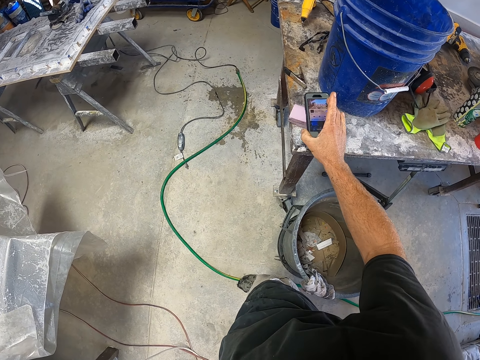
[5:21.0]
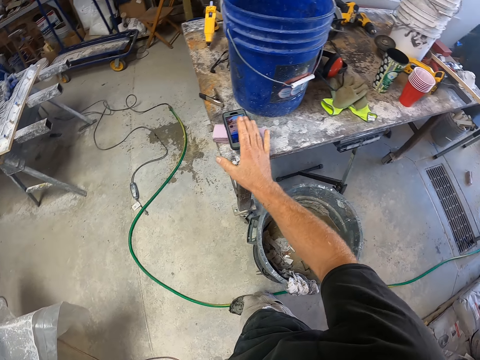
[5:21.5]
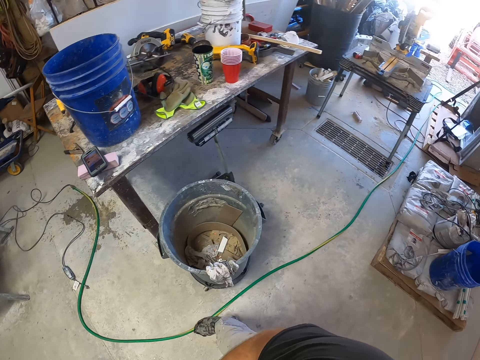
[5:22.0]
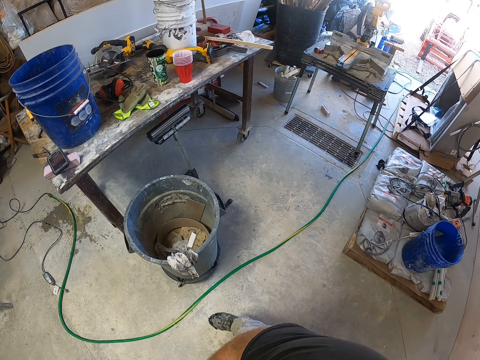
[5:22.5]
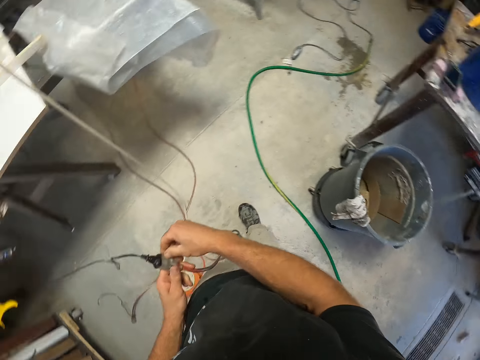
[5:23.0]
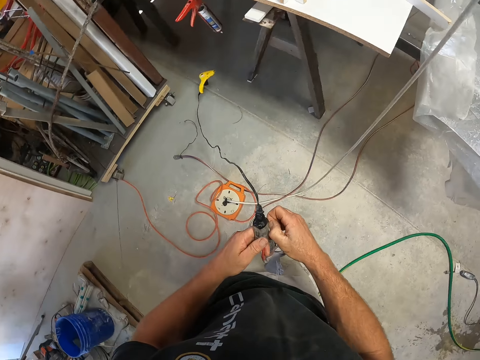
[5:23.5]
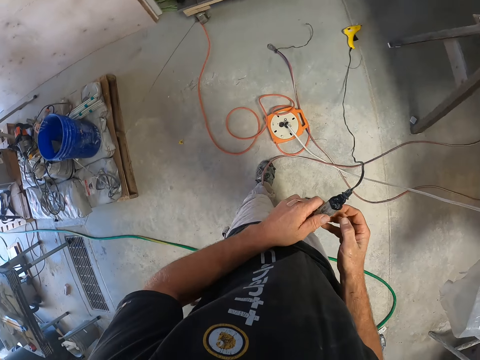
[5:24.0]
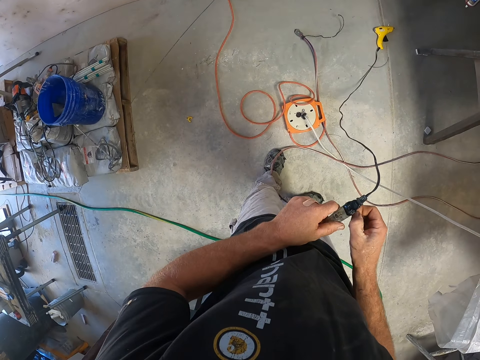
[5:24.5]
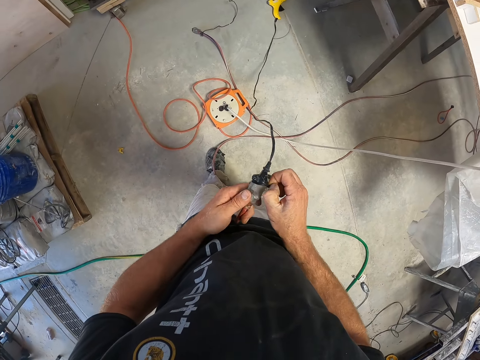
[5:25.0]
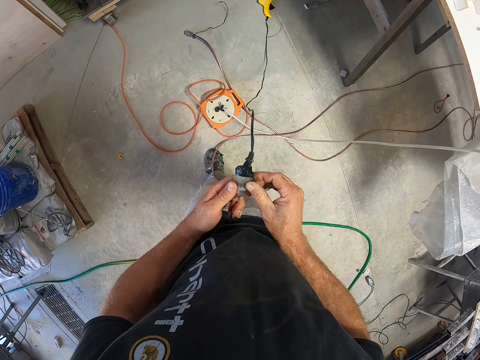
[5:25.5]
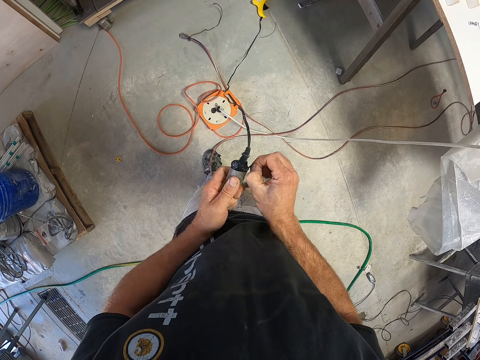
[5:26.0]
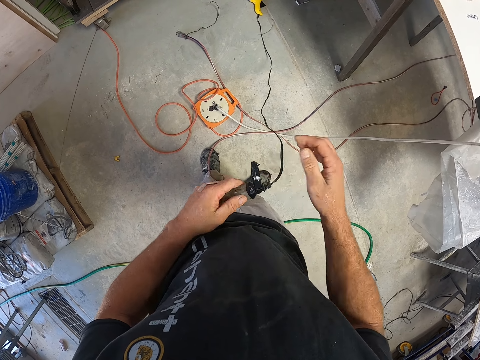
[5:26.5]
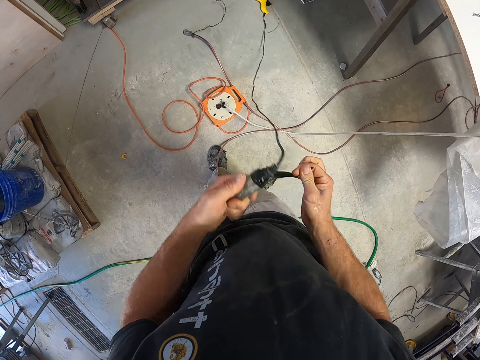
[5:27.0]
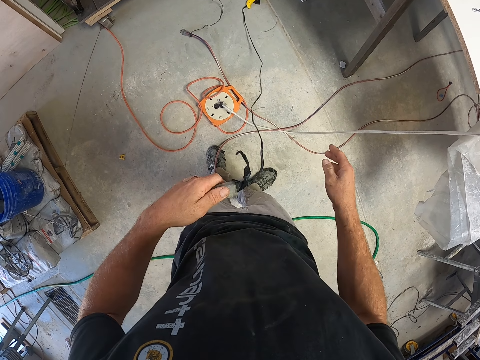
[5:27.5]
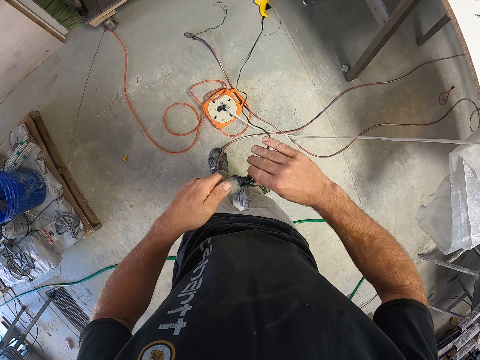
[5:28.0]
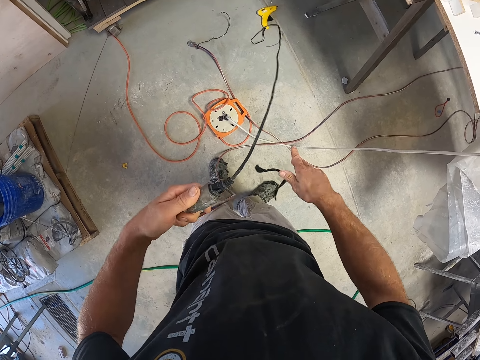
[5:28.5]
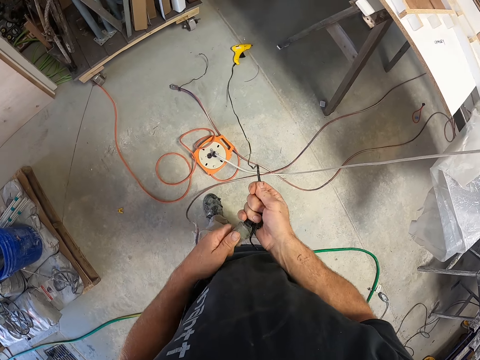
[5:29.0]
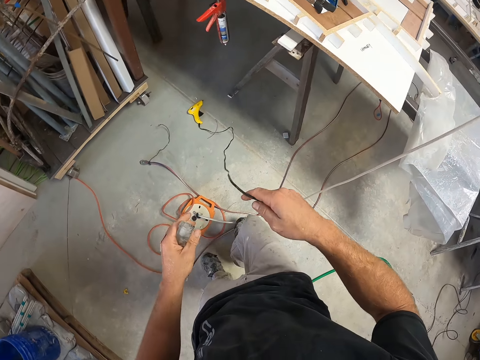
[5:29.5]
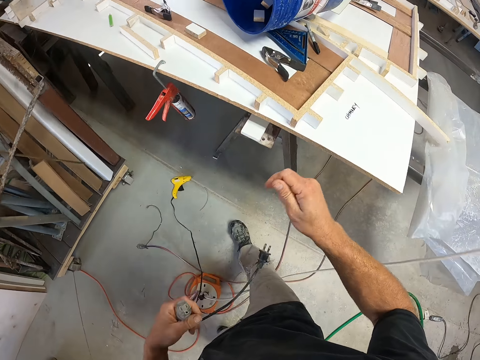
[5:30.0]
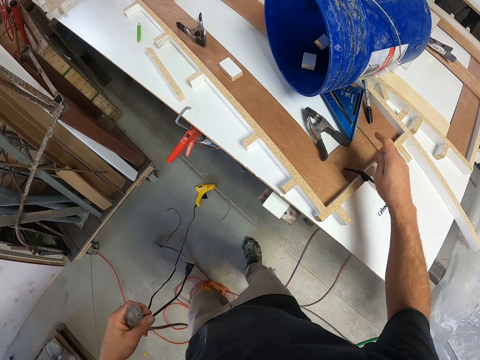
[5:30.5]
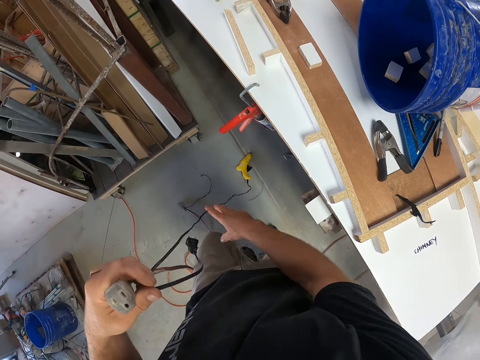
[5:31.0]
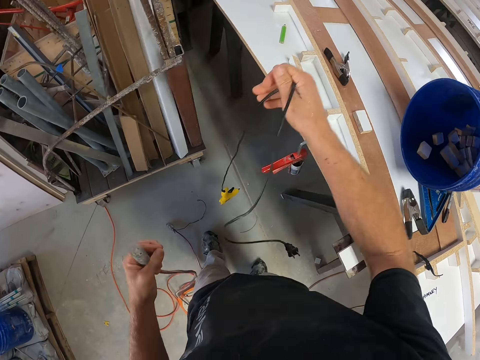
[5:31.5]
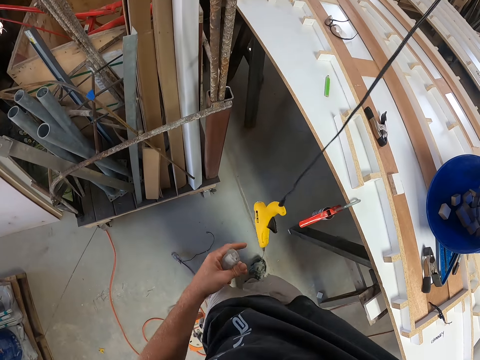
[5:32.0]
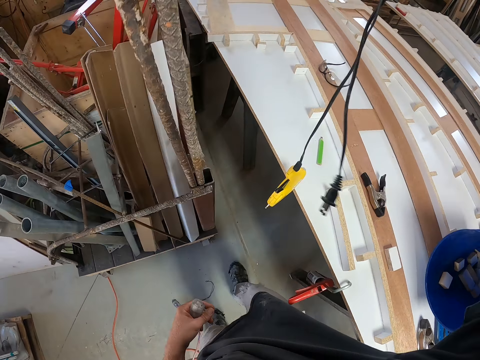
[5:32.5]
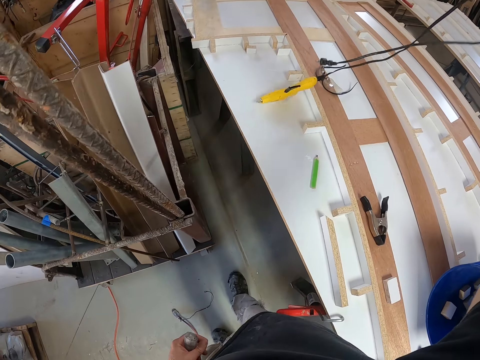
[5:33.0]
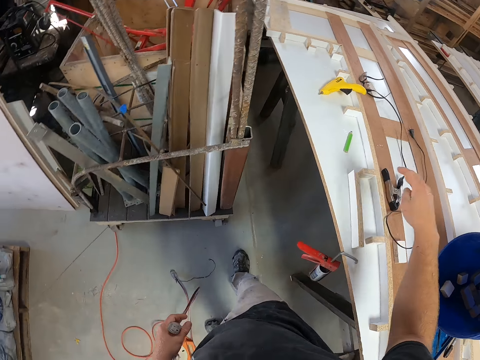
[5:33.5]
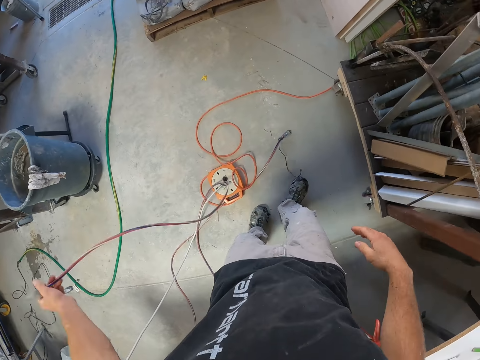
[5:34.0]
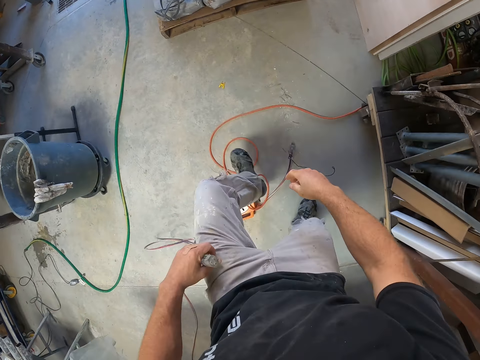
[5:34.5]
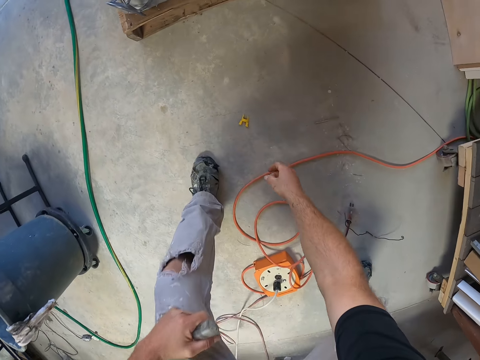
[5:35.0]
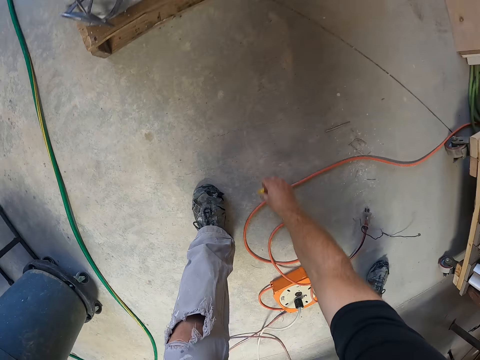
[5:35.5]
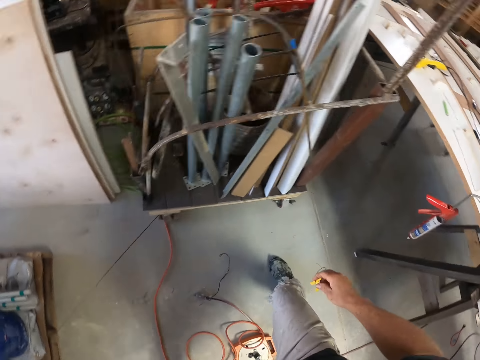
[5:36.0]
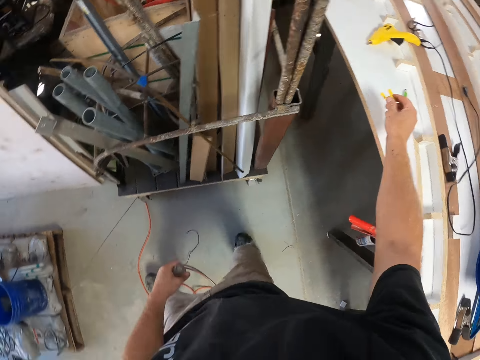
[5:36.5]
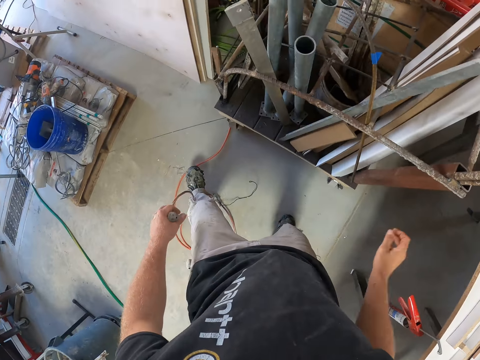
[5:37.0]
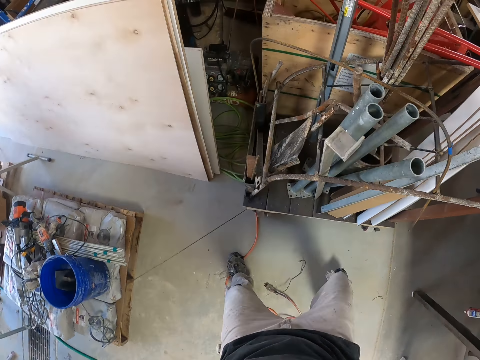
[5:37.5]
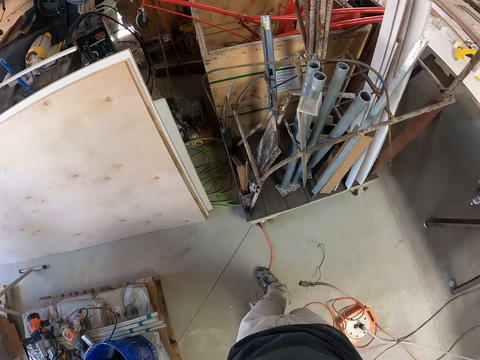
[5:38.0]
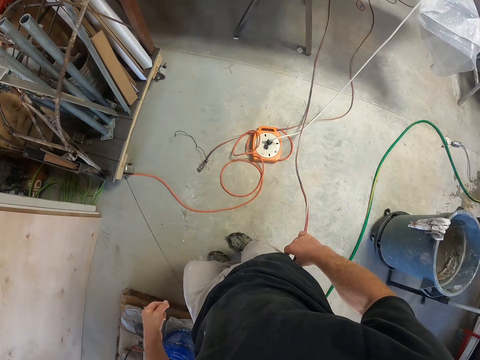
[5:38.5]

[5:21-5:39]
The camera wearer turns around. They remove the duct tape from the cables. They separate the two wires. They put the duct tape on the table. They pull a glue gun or impact wrench from the floor with the wire. They drop the glue gun on a board and drop the wire on the board. They pick up a component of the glue gun from the floor. They turn around and put something on the table.

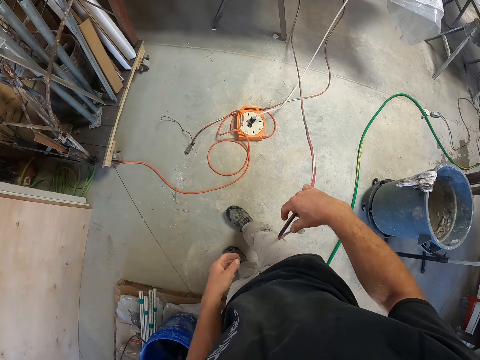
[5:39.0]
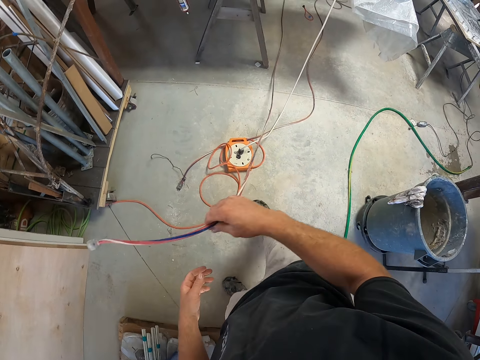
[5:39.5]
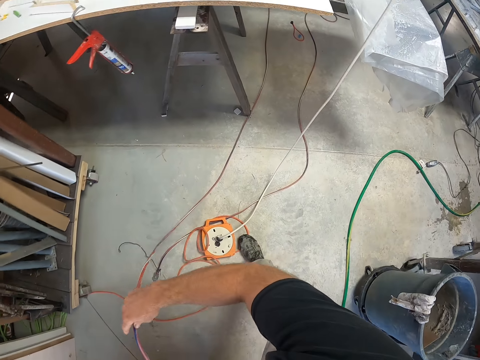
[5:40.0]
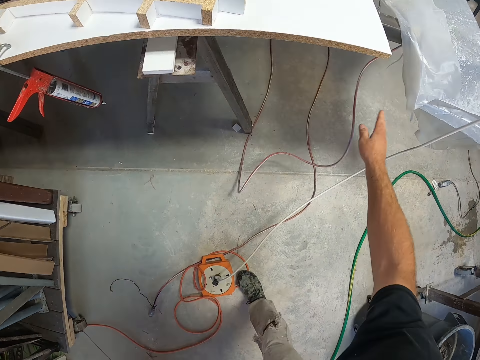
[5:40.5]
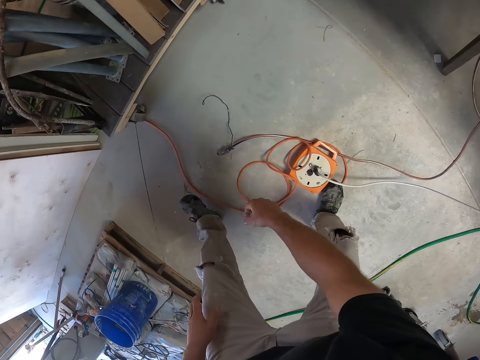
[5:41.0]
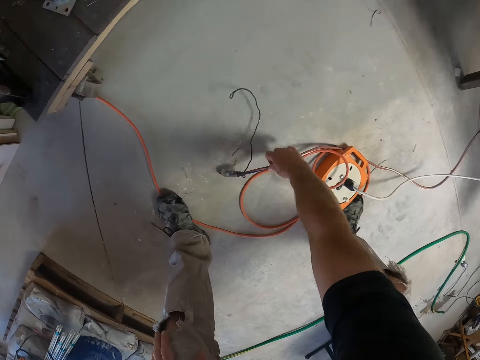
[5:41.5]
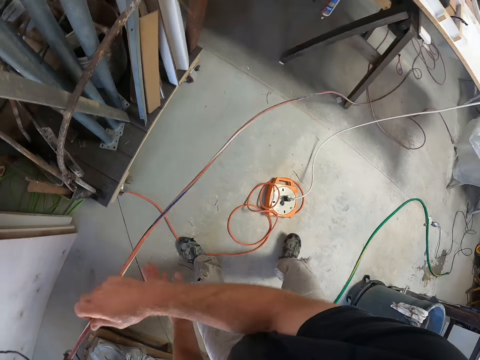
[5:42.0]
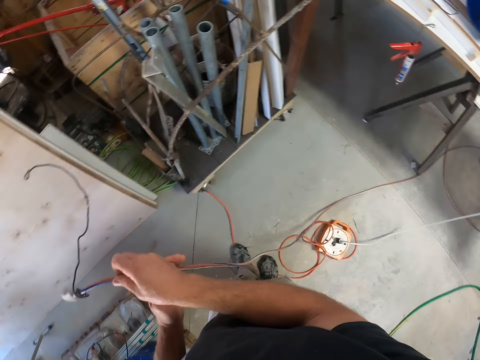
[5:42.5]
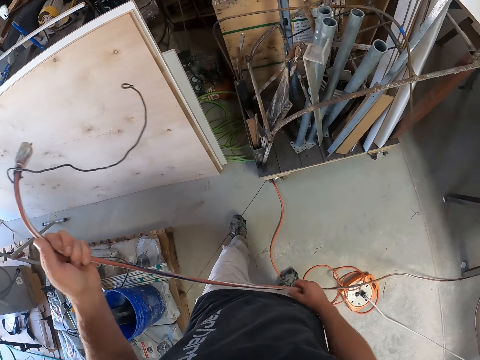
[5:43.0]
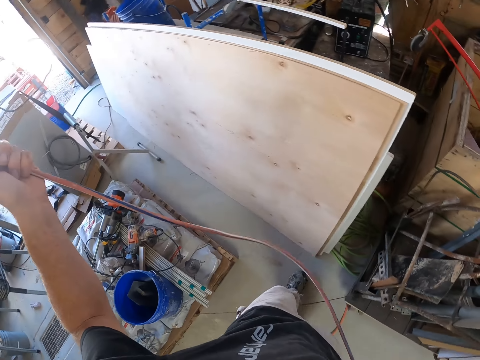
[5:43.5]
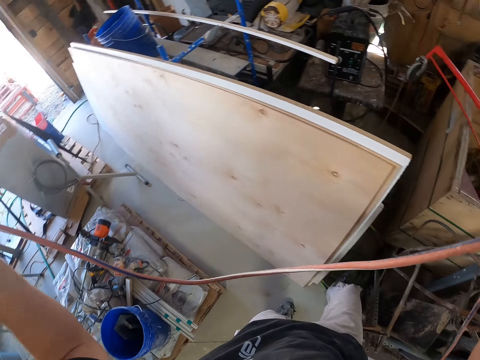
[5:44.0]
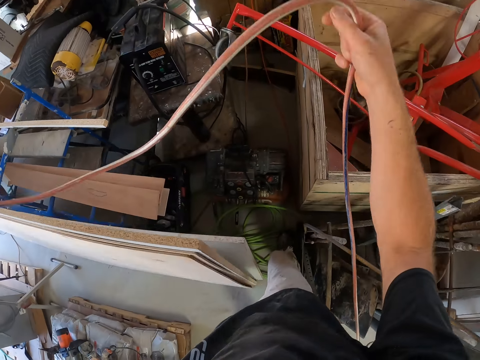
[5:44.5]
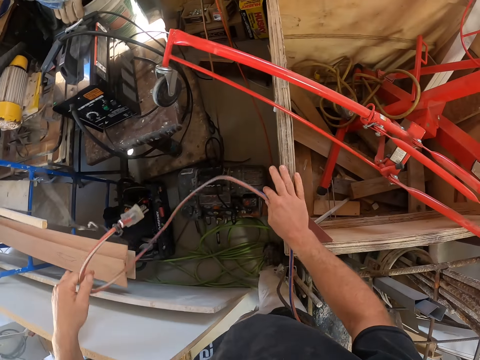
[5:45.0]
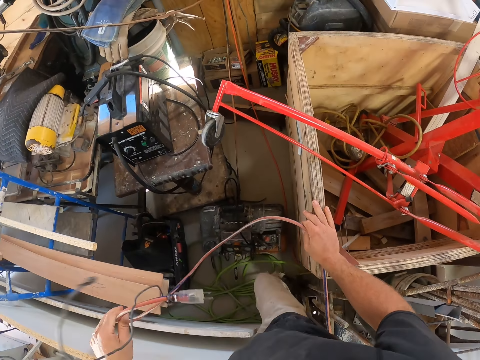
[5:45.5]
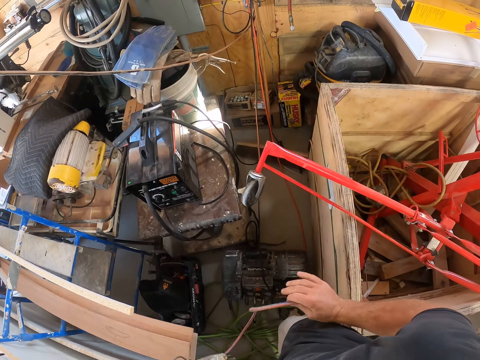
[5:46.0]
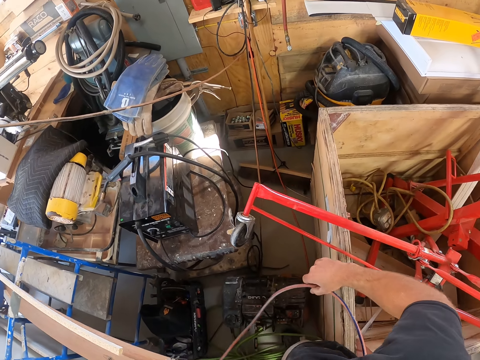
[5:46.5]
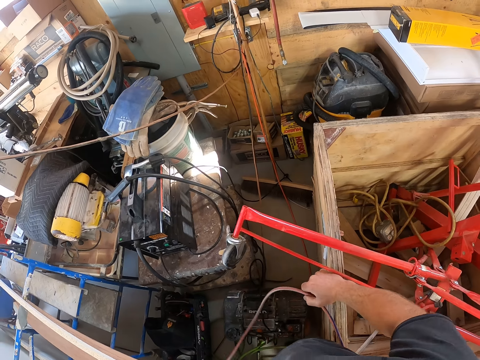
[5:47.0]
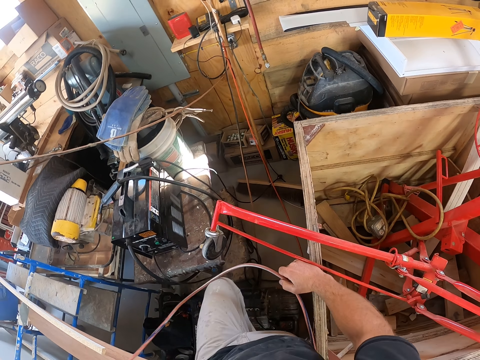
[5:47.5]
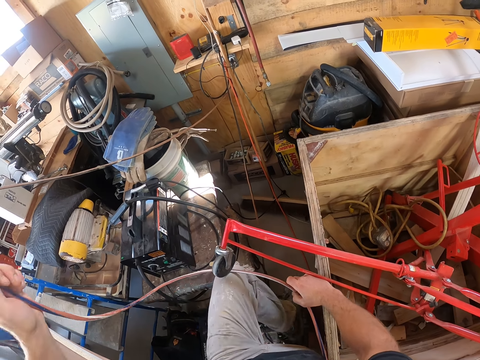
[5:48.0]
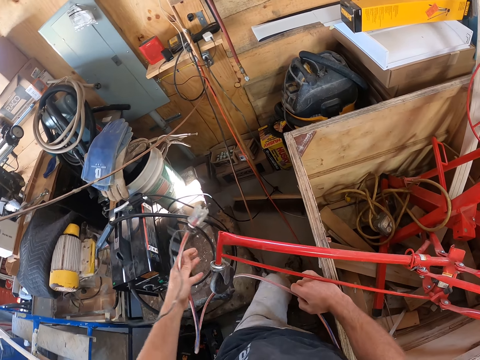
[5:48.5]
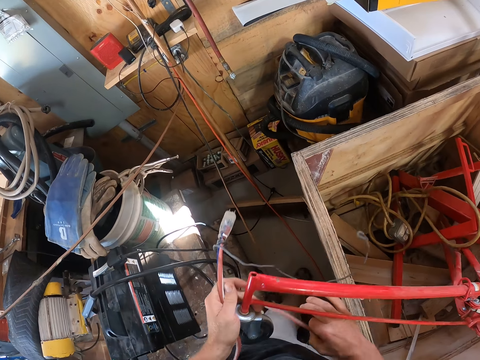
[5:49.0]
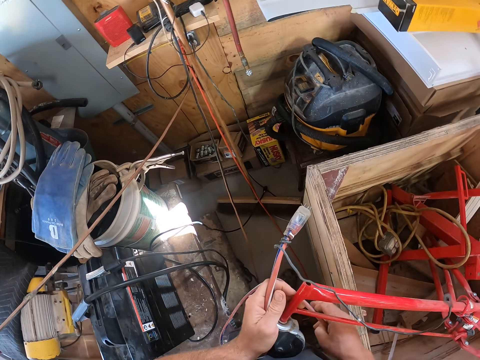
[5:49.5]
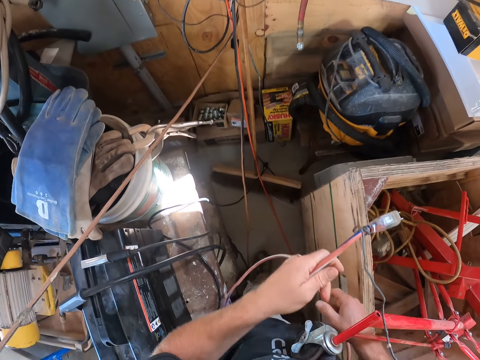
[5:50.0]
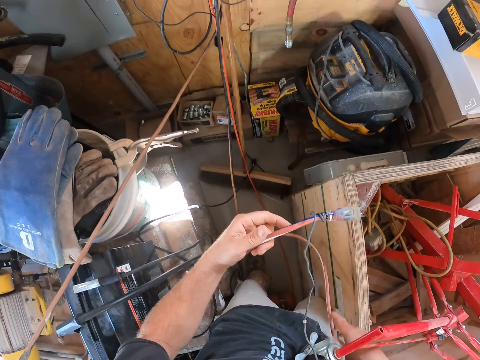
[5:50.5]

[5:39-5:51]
The camera wearer picks up a cable or wire. They throw the wire to the floor. They pick up the wire from the floor and pull the cable. They move a bicycle frame.
